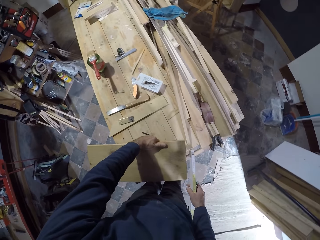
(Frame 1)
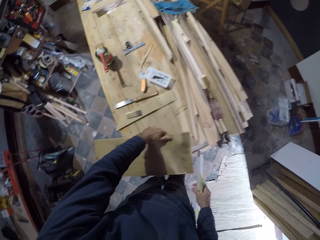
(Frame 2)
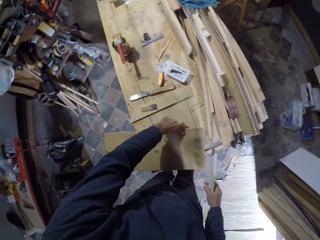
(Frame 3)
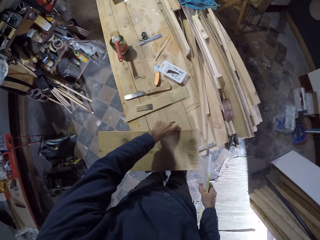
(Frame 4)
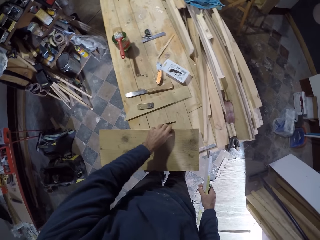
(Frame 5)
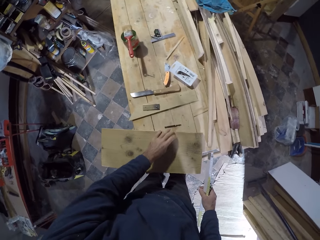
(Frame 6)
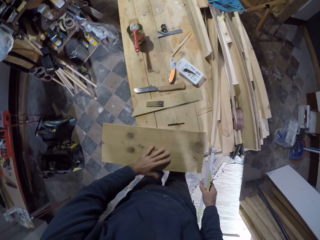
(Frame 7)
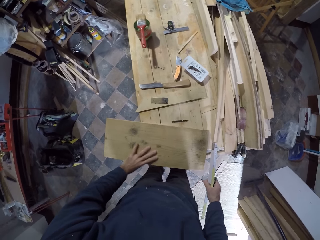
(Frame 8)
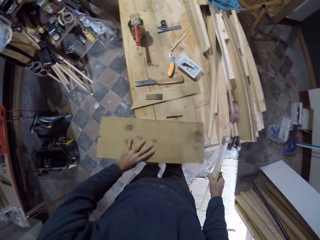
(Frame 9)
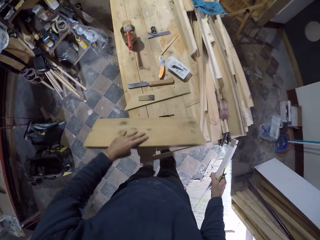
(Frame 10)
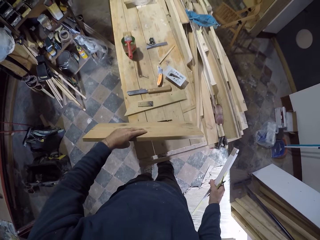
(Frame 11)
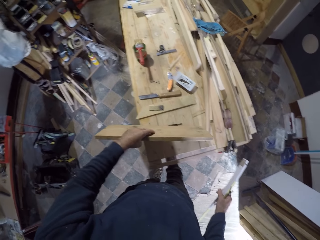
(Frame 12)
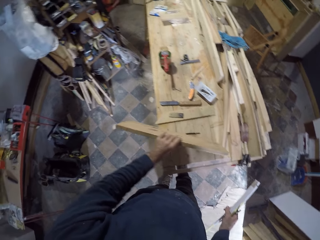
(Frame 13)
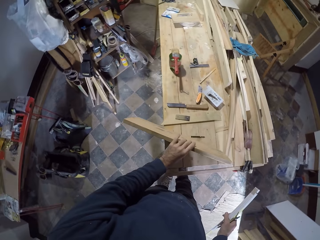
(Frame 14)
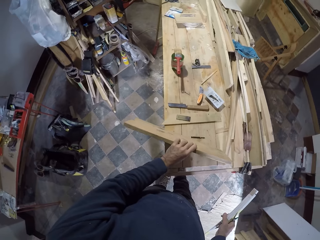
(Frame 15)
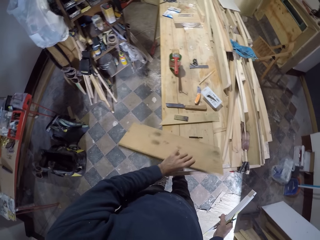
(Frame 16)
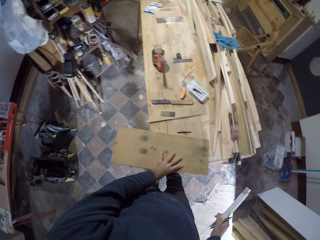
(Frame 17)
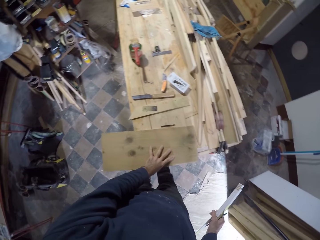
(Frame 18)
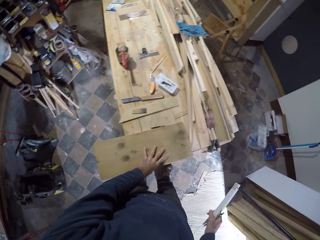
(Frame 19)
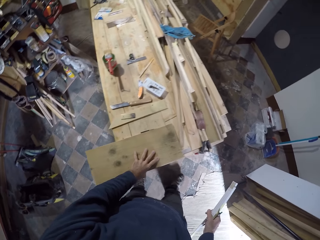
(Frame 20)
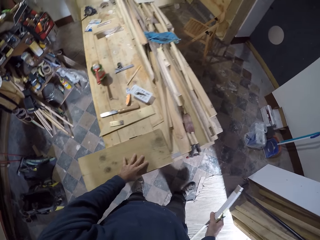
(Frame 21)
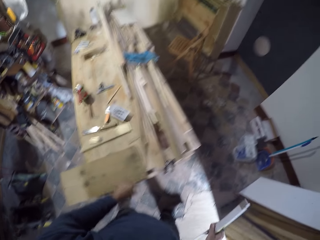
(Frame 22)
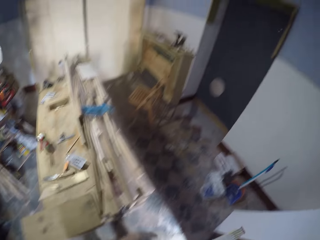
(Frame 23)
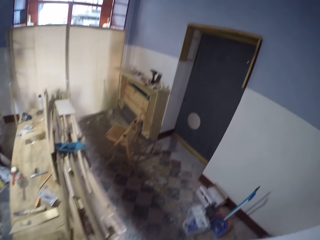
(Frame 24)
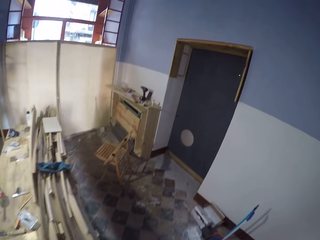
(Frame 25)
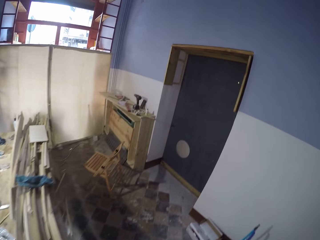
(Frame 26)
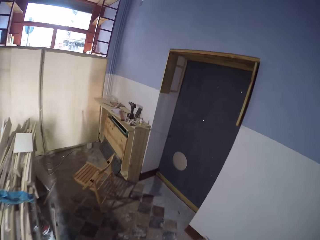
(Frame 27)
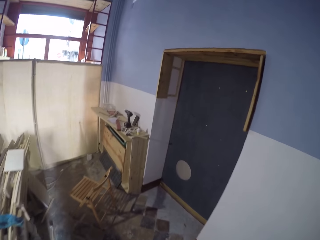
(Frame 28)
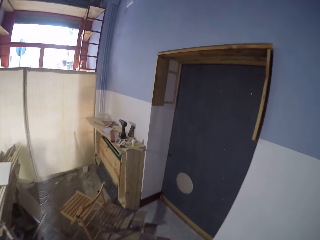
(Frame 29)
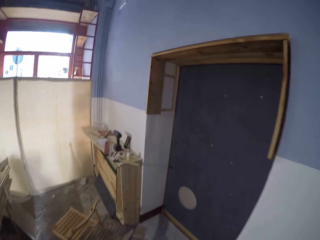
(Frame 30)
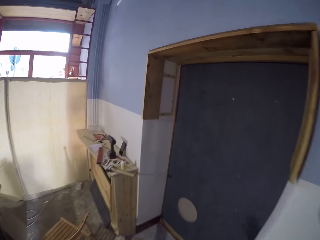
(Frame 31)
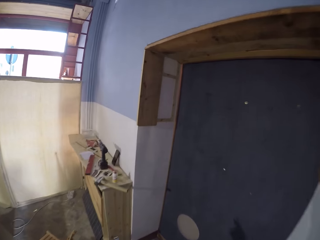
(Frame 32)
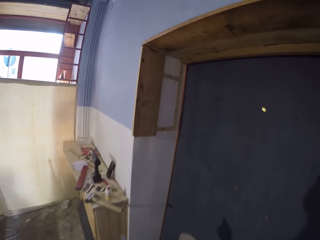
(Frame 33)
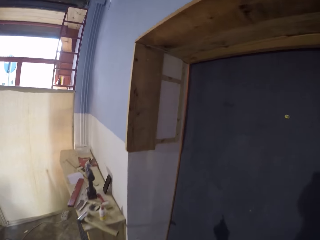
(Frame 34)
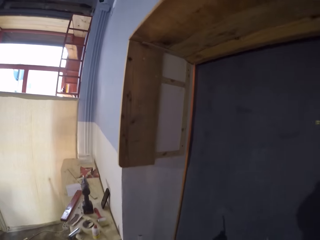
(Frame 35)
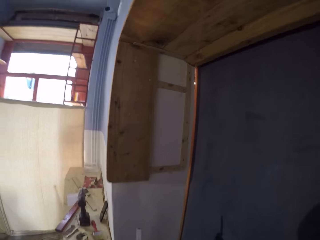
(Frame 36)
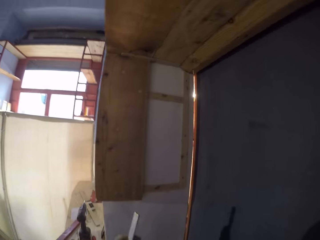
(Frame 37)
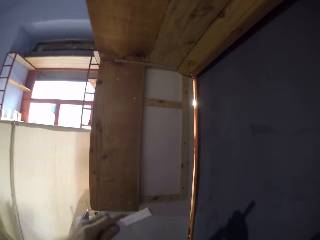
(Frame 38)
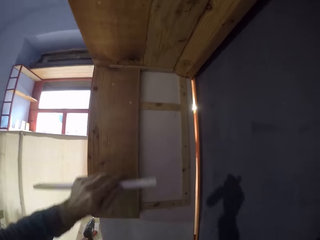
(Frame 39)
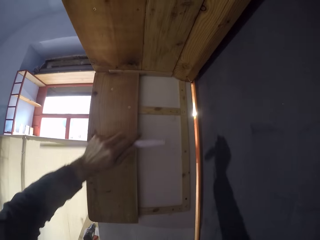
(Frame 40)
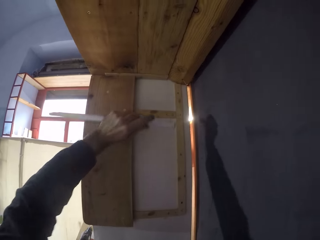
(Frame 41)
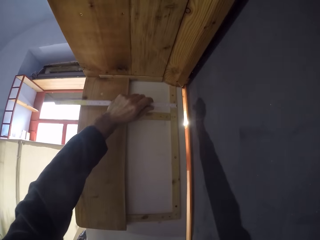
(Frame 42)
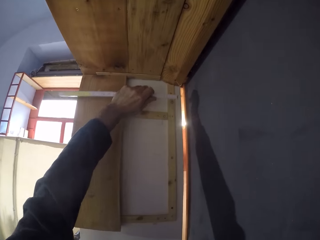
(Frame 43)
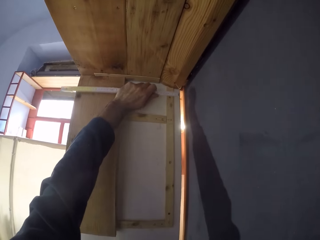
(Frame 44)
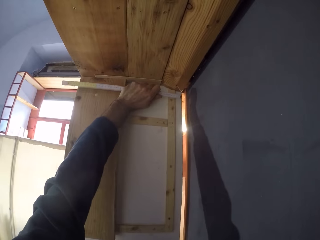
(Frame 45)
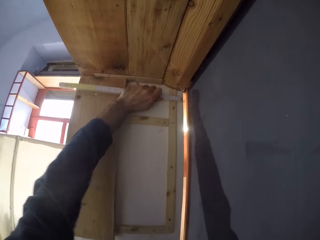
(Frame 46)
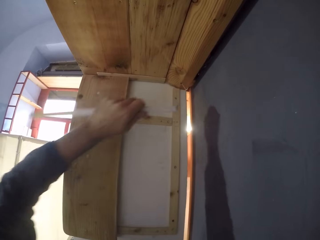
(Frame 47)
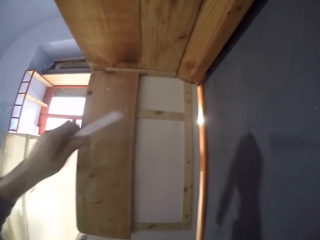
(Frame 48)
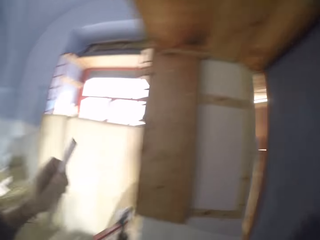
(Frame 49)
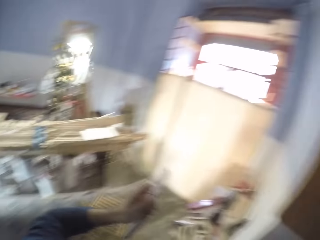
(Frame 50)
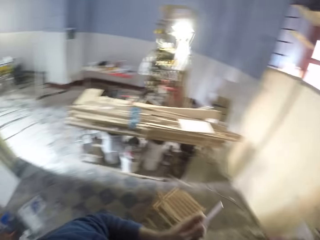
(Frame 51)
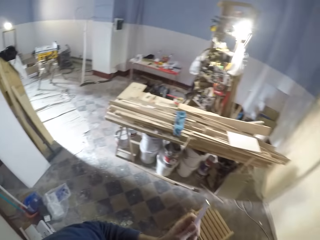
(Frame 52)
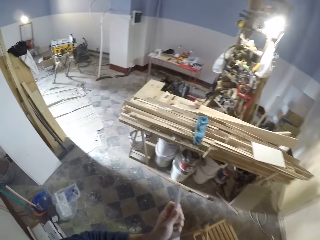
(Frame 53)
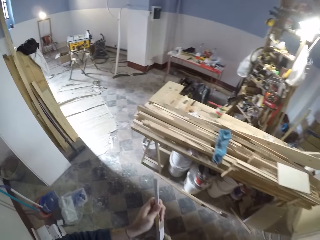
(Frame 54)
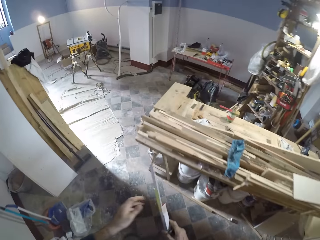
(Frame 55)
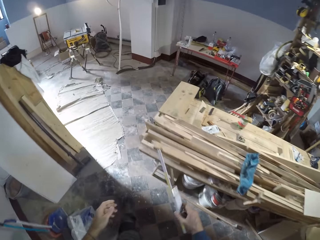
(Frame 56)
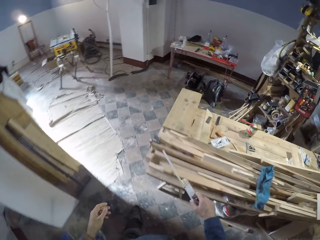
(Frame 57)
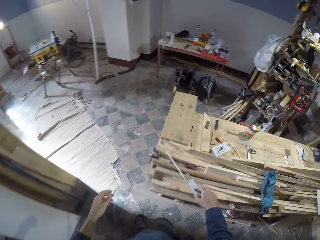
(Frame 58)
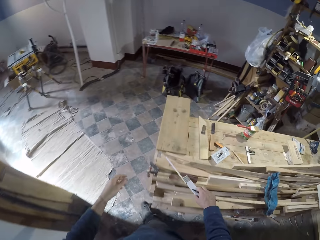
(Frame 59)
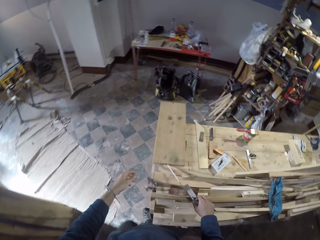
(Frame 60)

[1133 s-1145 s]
The camera wearer puts the wood down. He turns the wood. He puts the wood down. He walks towards the wall. He raises the tape rule towards the wall with his hands. He measures the wood. He lowers the tape rule with his left hand. He walks towards the workshop table. He passes the tape rule to his right hand.

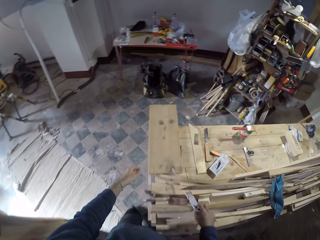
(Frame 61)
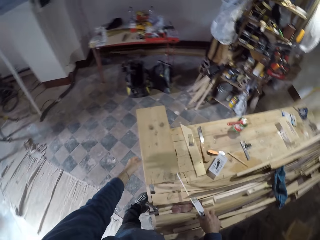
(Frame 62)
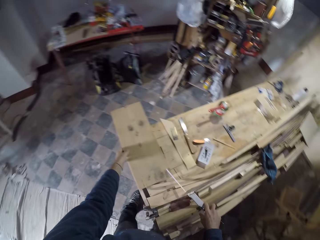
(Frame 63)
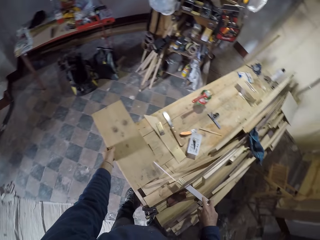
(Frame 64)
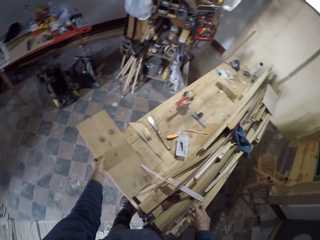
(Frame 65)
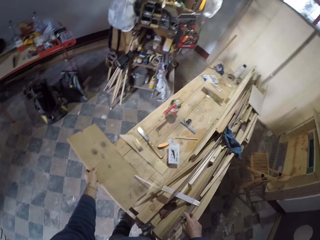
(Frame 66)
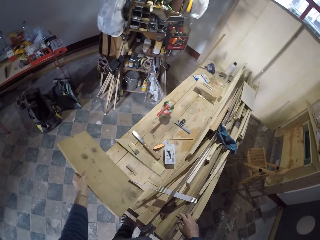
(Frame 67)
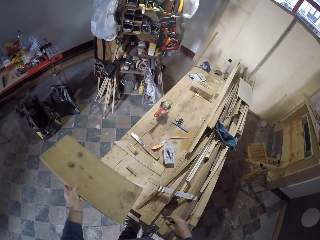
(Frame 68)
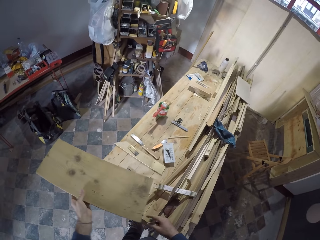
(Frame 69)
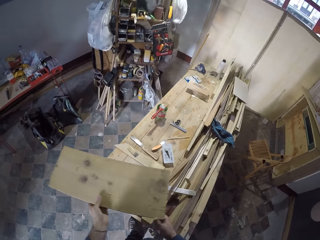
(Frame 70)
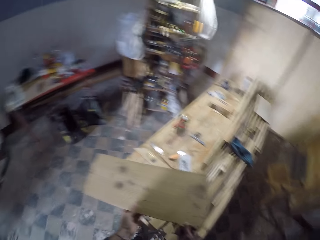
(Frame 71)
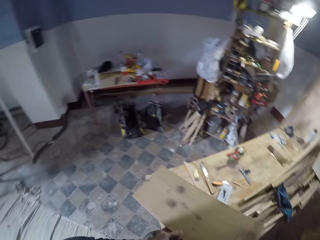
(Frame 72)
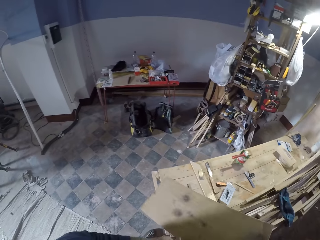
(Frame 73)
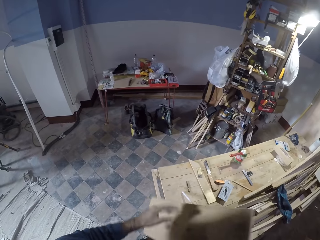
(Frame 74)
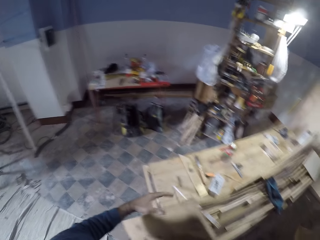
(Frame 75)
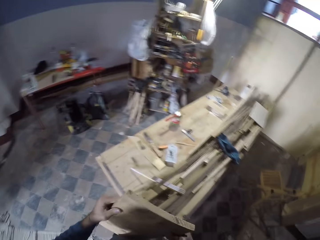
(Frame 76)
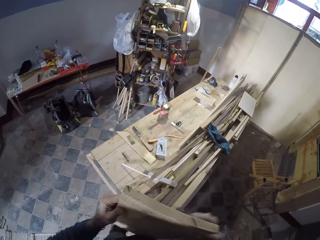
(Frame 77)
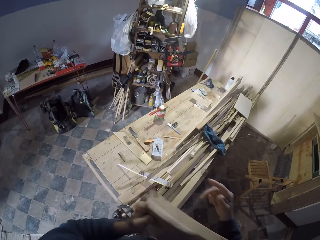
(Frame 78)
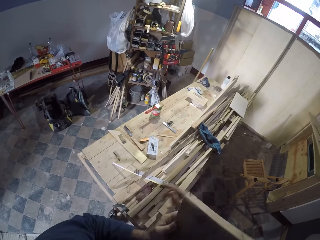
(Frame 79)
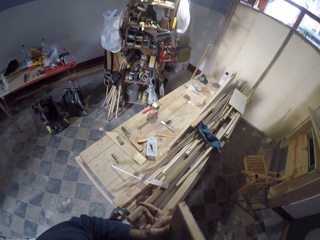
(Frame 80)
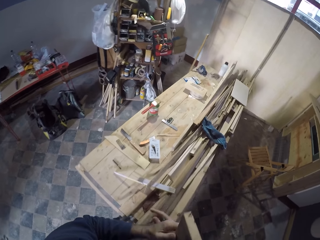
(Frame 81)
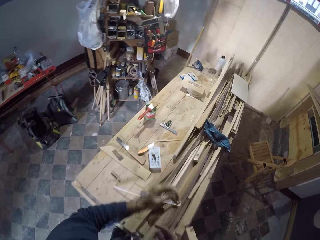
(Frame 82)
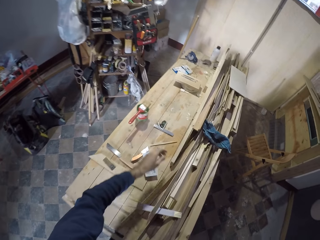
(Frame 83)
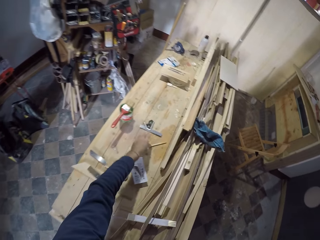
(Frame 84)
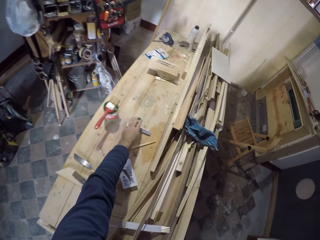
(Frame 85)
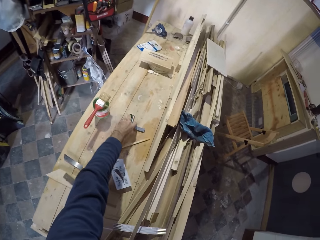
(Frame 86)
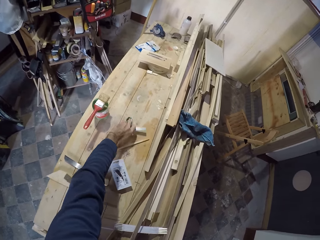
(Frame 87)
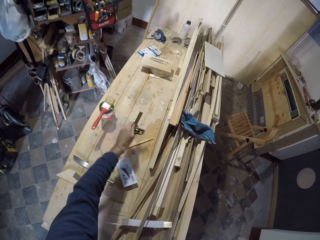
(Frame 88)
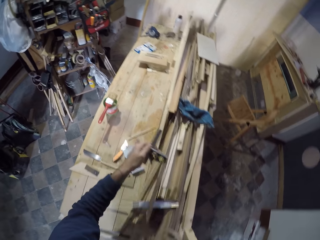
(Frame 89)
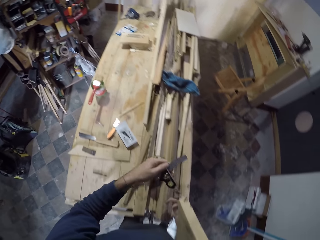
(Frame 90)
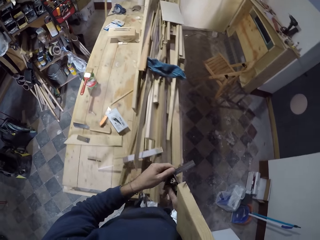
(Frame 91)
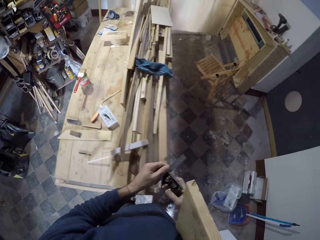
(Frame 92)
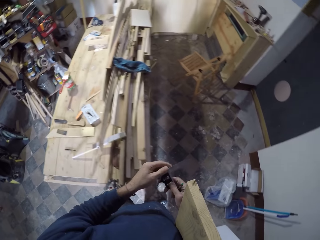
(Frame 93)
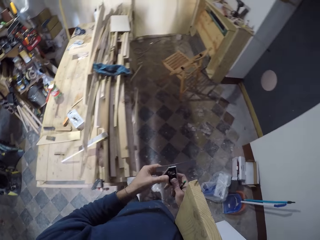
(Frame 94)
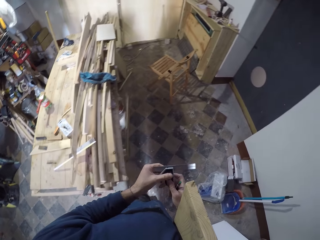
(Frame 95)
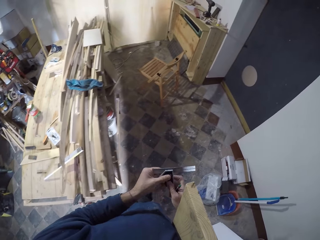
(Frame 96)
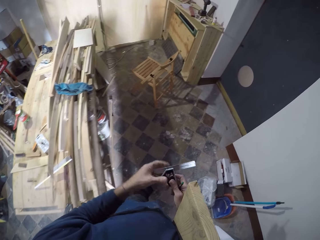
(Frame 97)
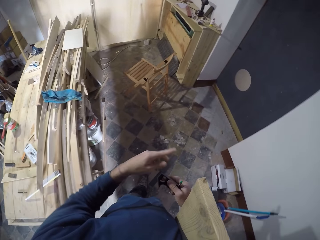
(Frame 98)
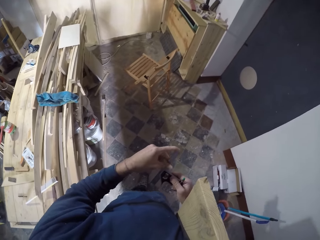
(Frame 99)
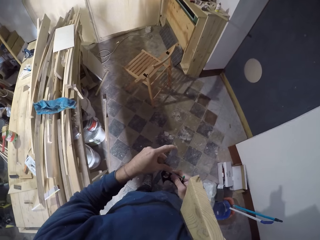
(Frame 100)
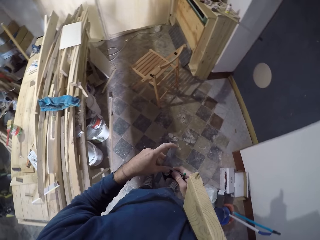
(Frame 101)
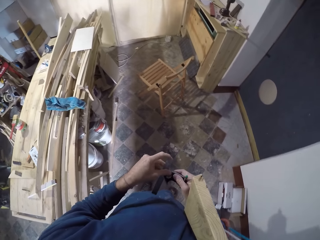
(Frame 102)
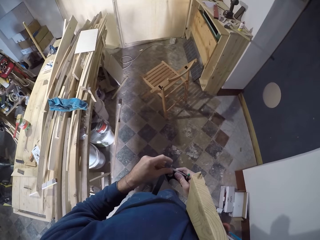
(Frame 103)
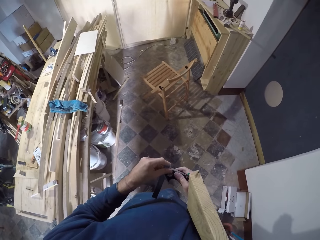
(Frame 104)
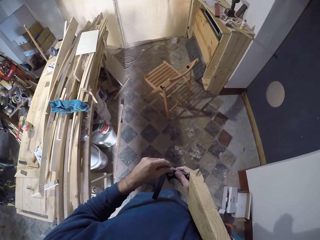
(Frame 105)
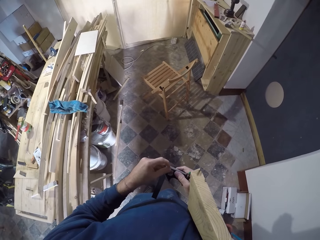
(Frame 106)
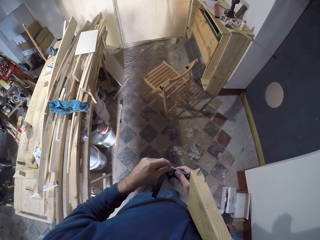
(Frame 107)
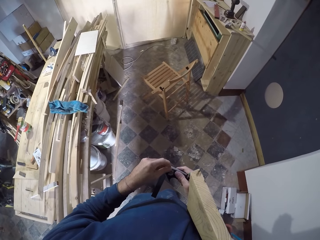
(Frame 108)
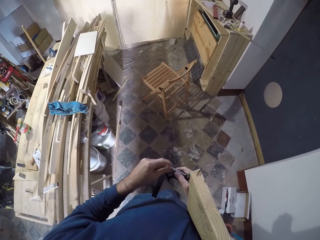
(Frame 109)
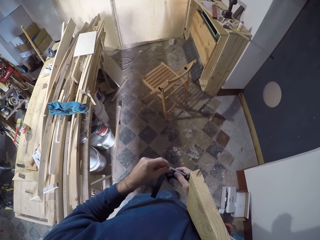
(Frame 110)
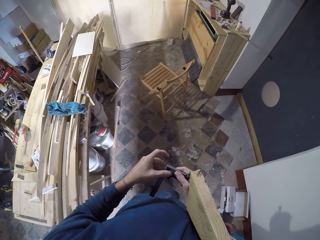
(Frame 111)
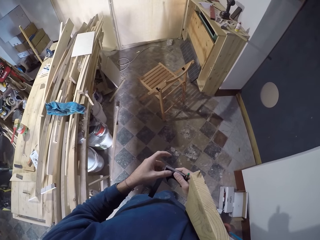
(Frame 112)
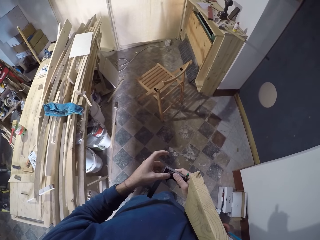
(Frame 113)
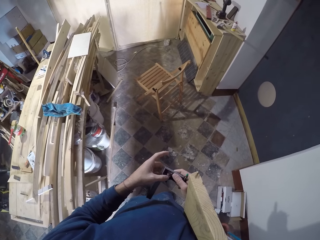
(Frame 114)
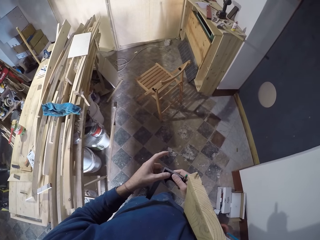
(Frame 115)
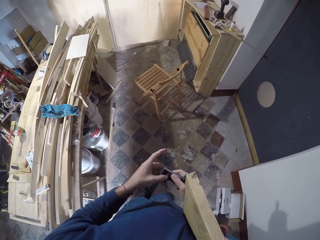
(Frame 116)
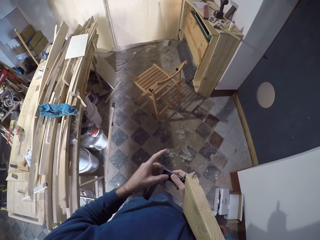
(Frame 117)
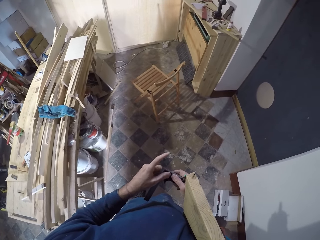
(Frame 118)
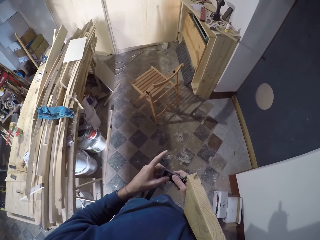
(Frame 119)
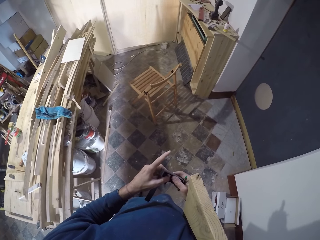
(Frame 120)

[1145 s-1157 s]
The camera wearer places the tape rule on the workshop table with his right hand. He picks up the wood with his left hand. He passes the wood to his right hand. He picks up a try square from the workshop table with his left hand. He adjusts the try square with his hands.
